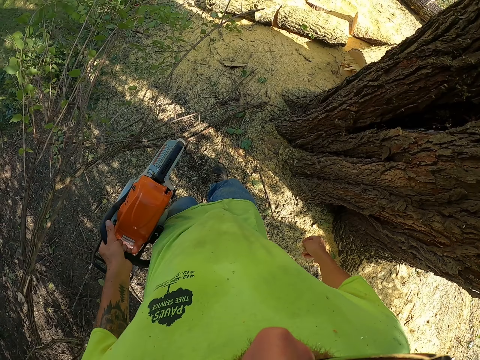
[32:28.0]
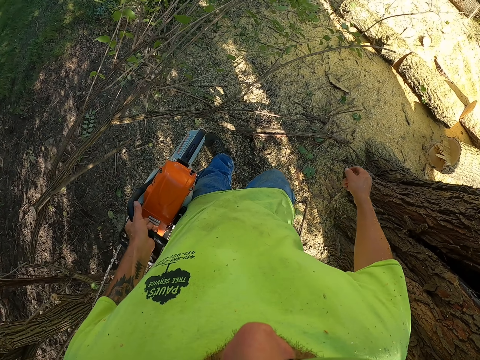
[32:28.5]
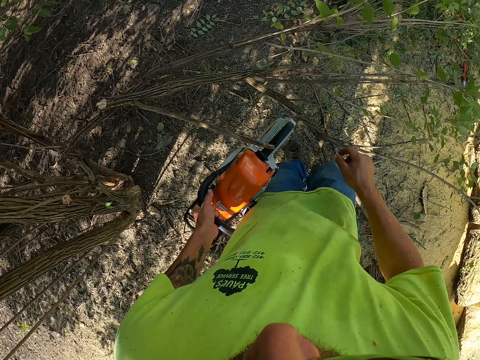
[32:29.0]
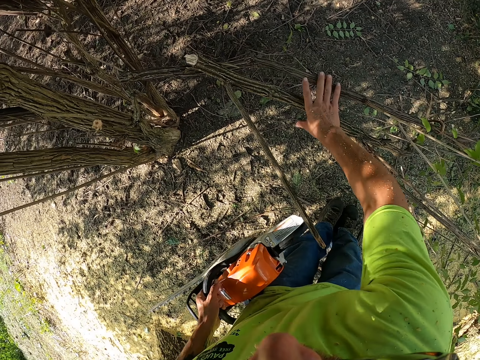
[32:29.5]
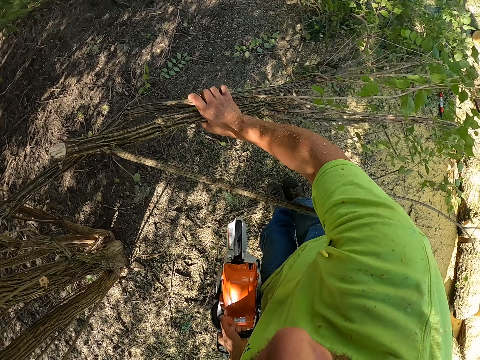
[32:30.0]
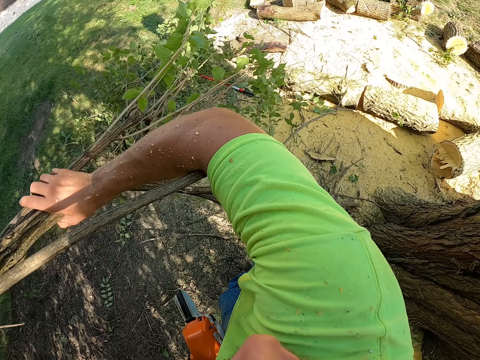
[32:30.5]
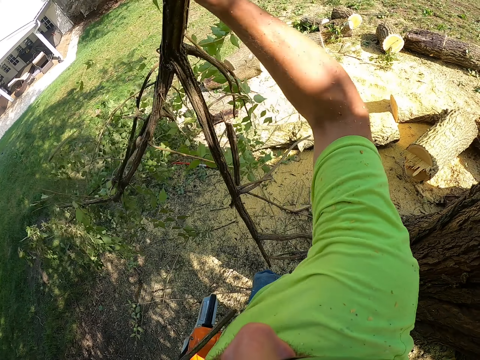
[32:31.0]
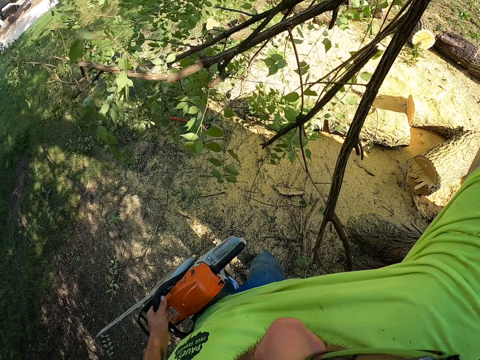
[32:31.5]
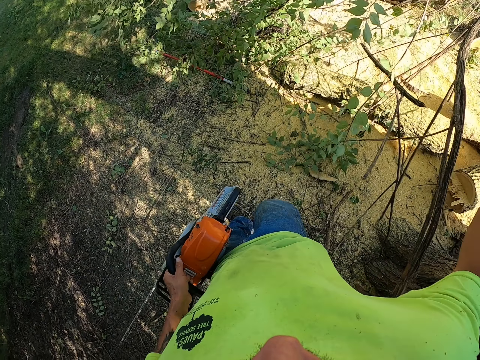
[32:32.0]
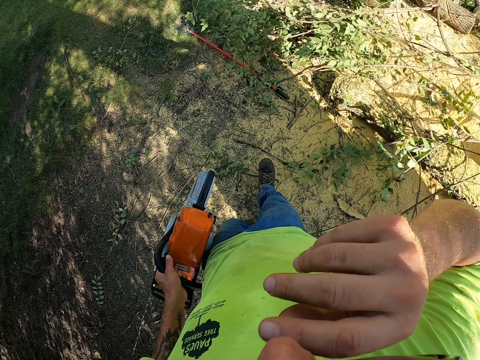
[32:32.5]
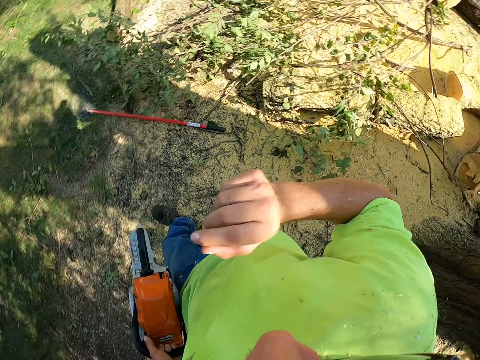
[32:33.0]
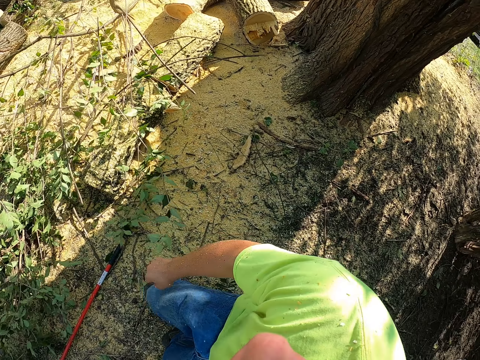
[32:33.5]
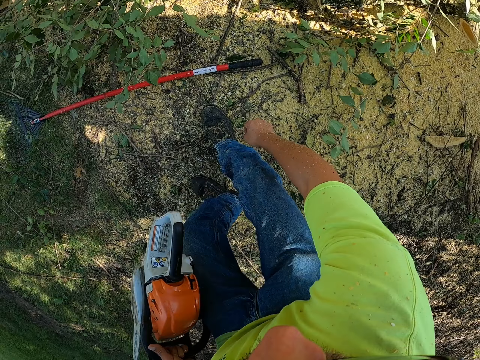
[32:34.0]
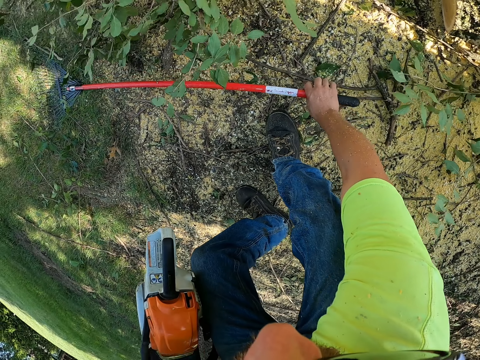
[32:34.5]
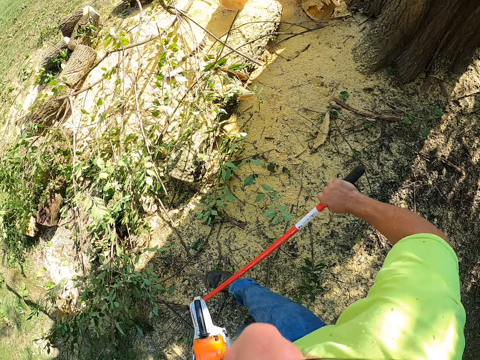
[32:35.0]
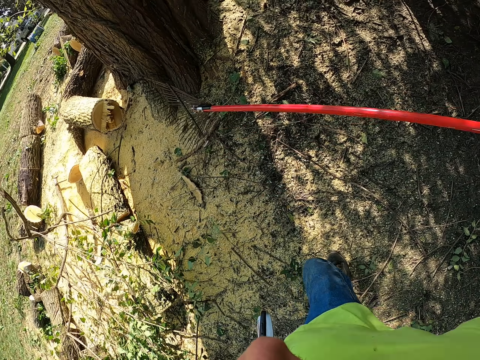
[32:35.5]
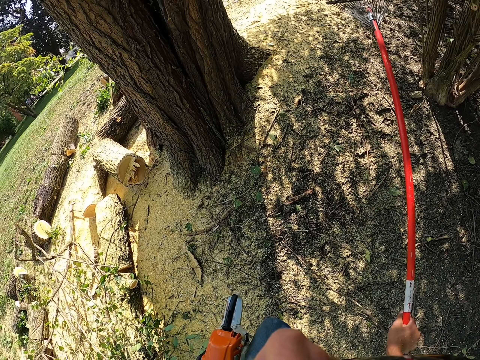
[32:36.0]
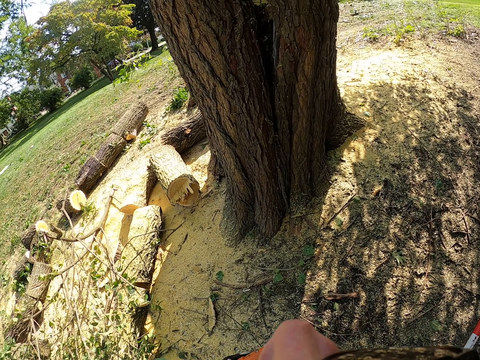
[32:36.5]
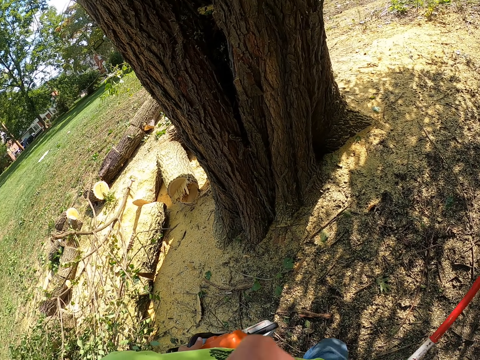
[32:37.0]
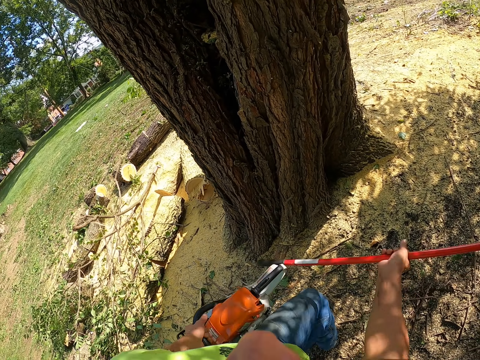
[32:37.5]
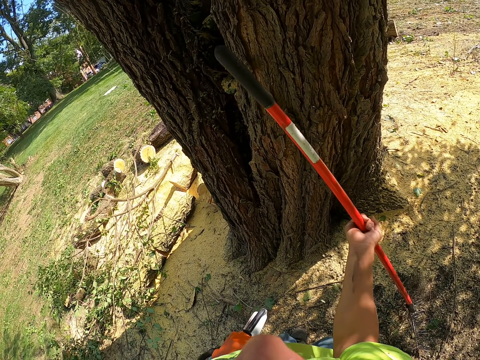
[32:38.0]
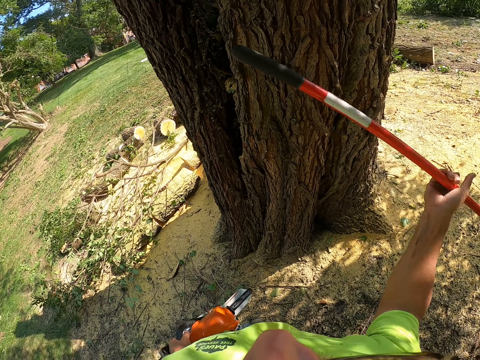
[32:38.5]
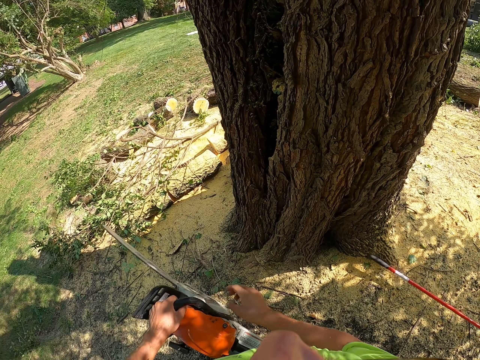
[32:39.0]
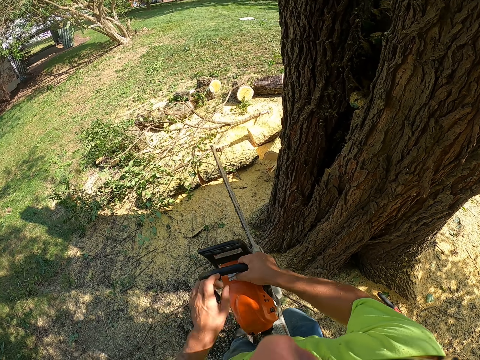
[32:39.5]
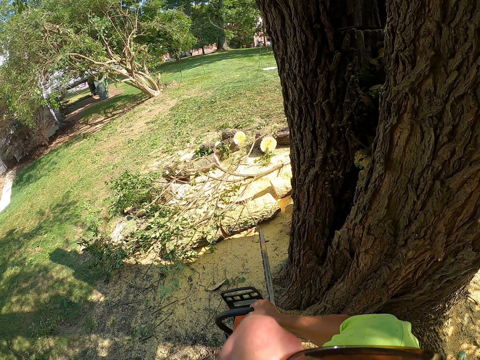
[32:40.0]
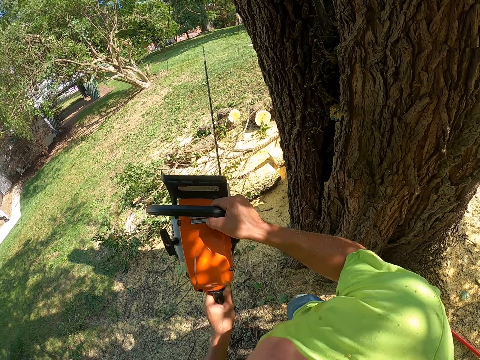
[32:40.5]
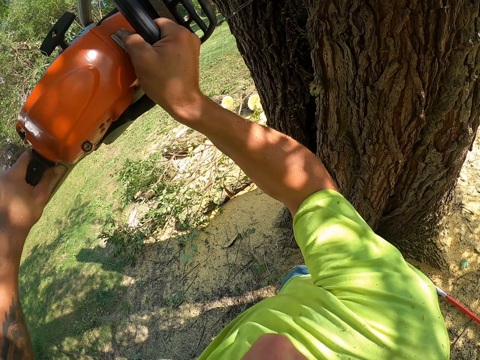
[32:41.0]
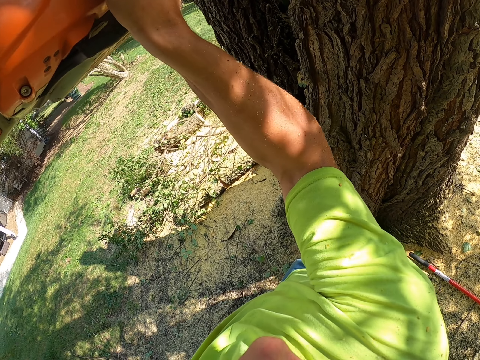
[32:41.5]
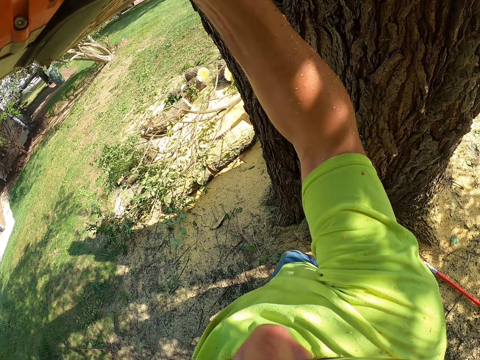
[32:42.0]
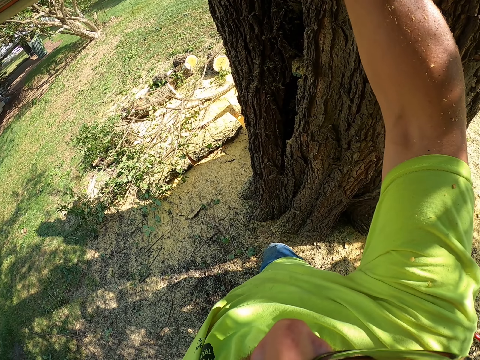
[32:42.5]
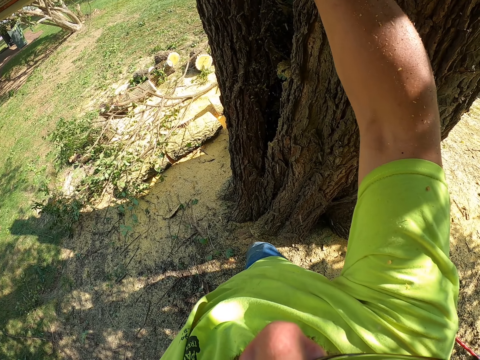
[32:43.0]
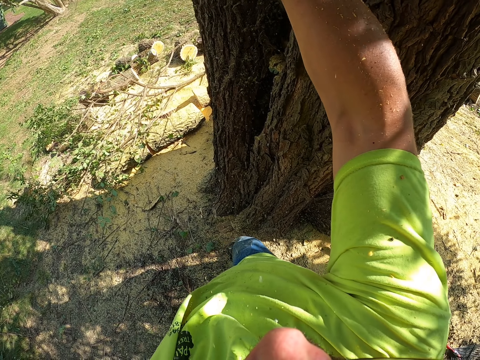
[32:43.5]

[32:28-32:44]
The camera wearer picks some tree branches with his right hand. He throws the branches to the ground with his right hand. He picks up a rake from the ground with his right hand. He drops the rake on the ground with his right hand. He passes a chainsaw from his left hand to his right hand. He holds the chainsaw in both hands.

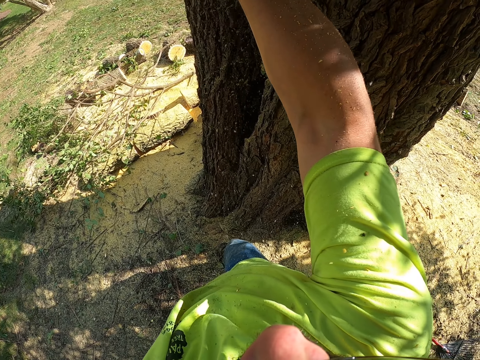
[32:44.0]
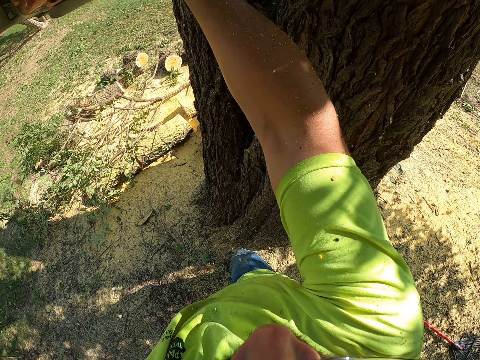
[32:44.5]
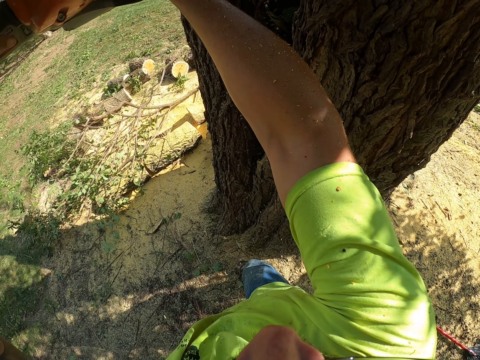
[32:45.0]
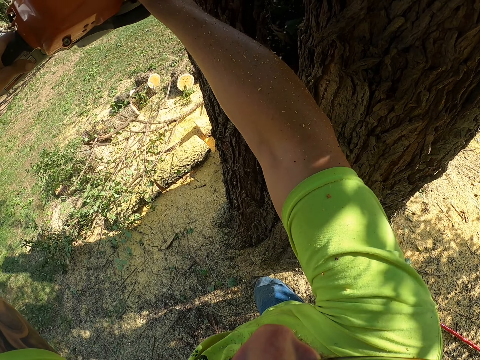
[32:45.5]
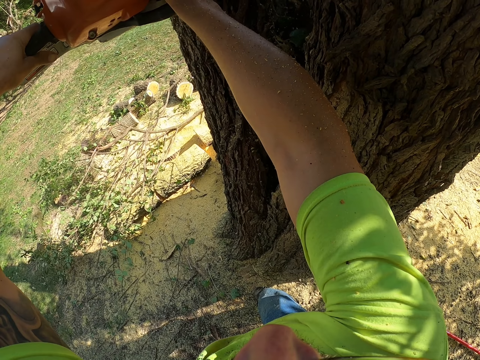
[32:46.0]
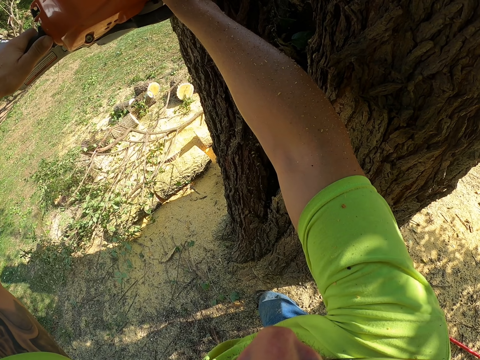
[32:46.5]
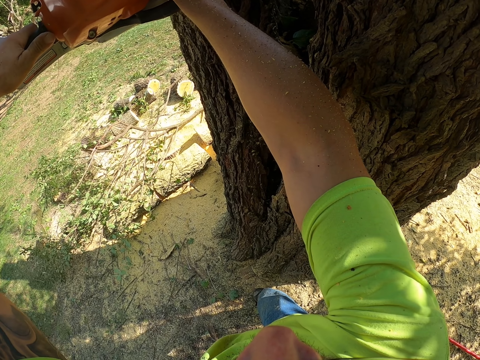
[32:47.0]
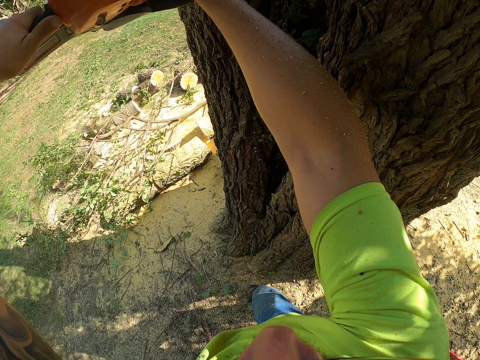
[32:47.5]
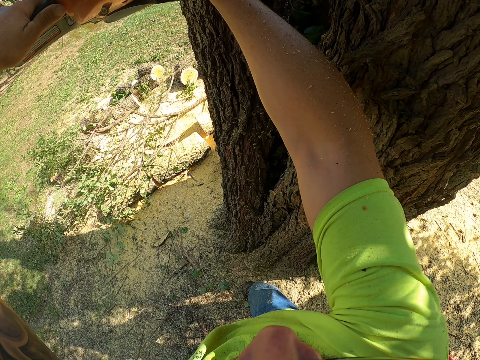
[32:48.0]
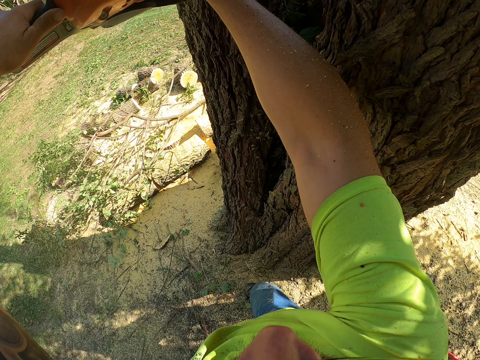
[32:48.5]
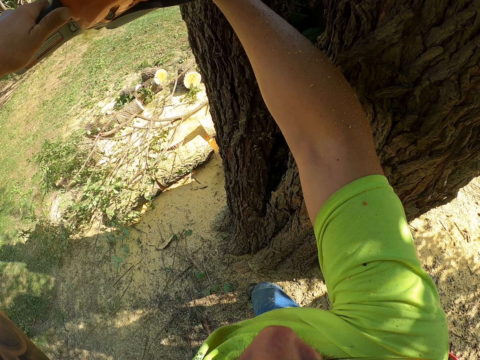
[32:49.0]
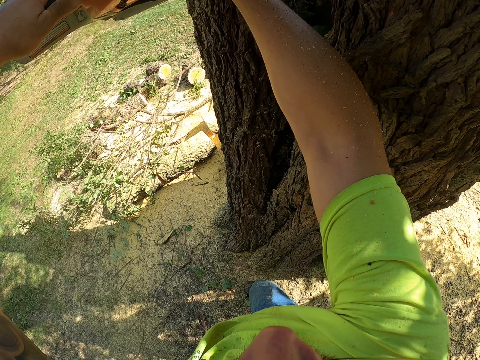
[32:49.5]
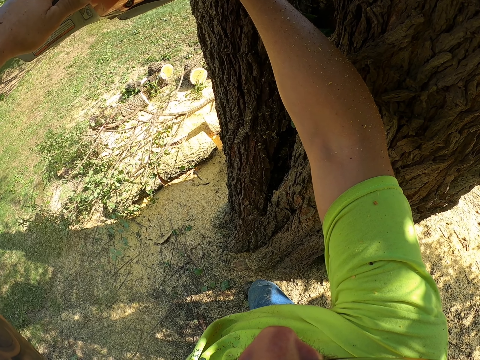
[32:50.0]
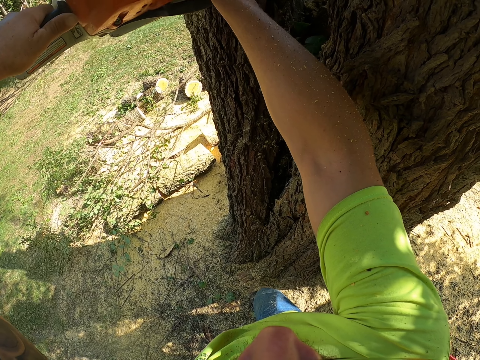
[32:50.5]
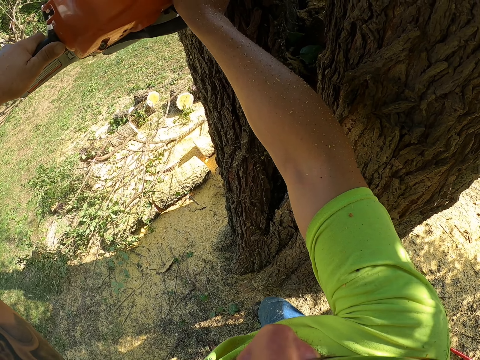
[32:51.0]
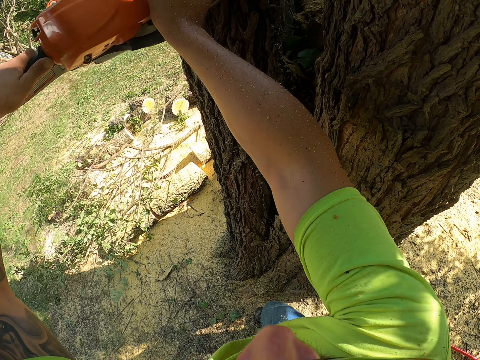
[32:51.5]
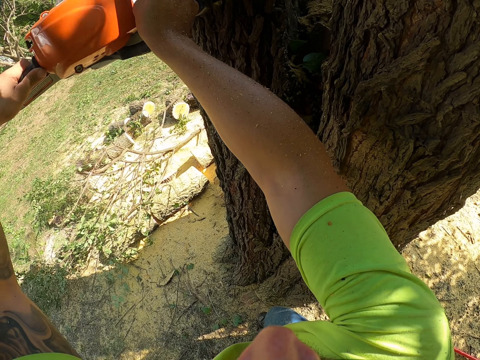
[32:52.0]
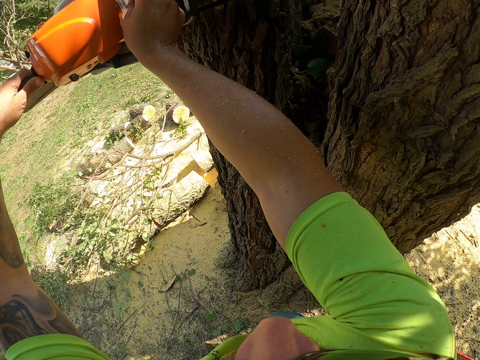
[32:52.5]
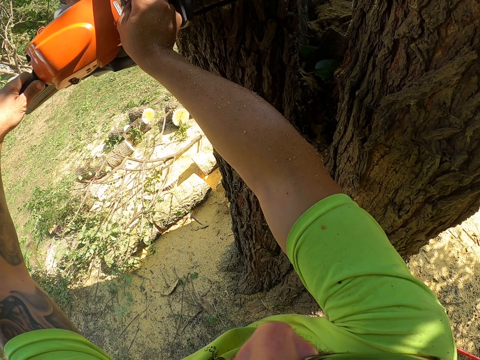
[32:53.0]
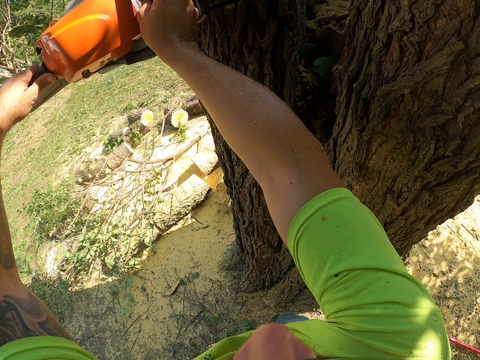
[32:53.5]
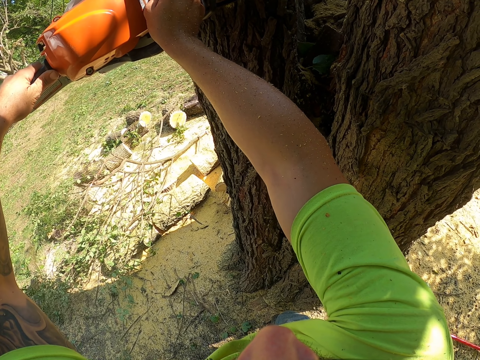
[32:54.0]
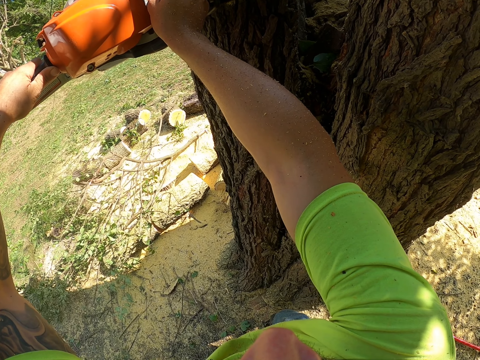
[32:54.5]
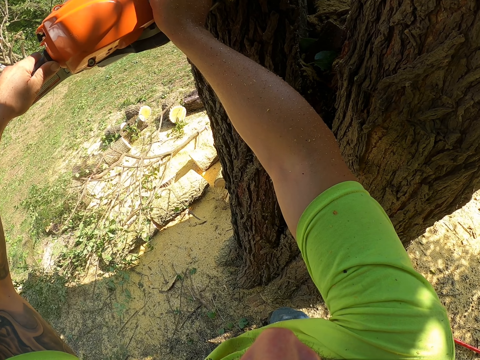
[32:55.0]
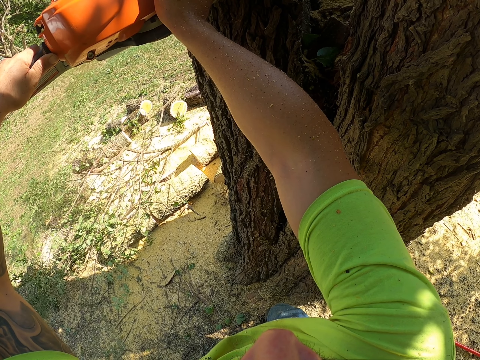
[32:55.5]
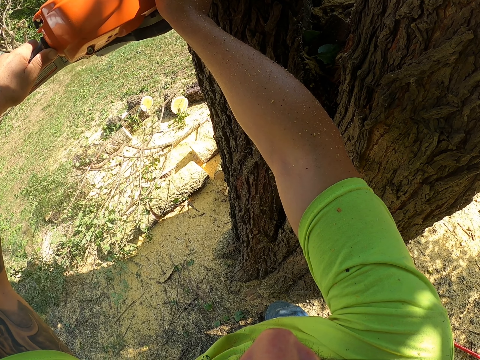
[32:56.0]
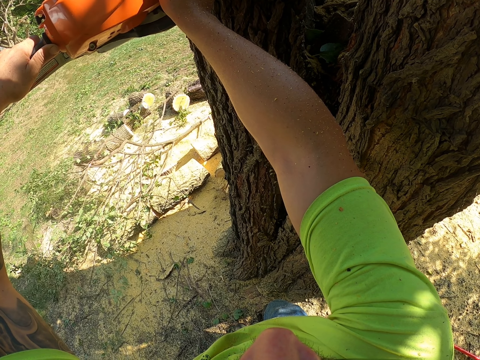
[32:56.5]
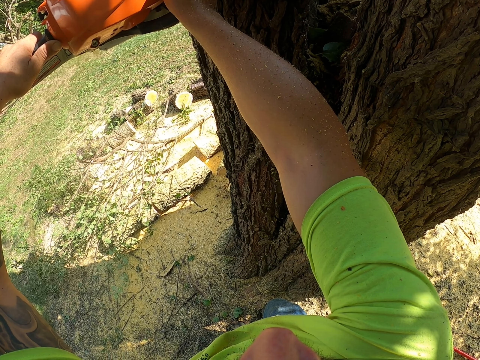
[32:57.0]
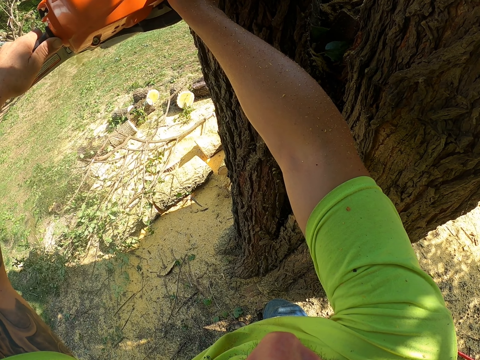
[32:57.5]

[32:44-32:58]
The camera wearer cuts a tree with a chainsaw in both hands. They cut a tree branch with the powersaw.
